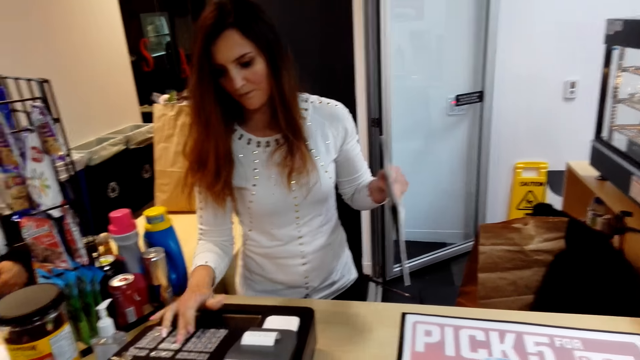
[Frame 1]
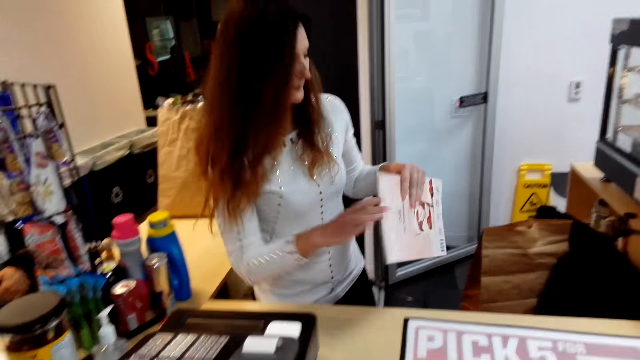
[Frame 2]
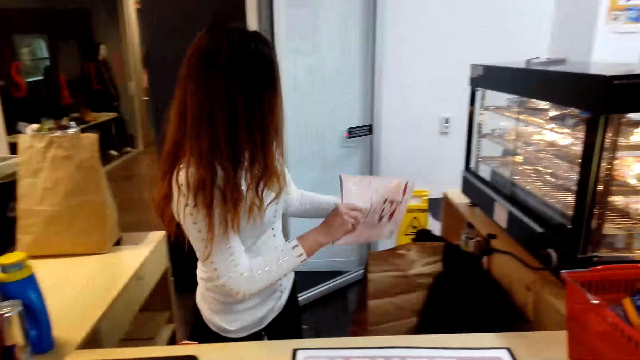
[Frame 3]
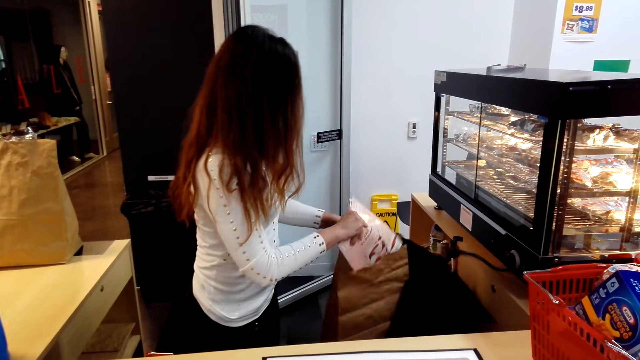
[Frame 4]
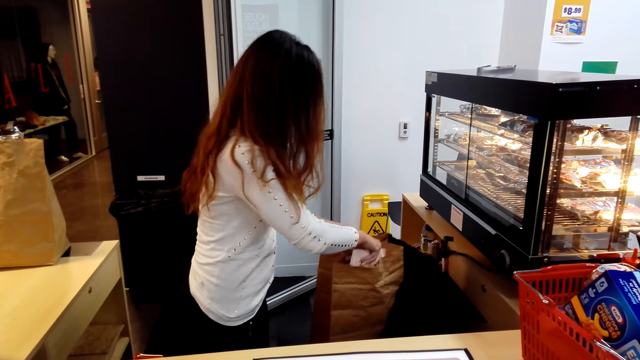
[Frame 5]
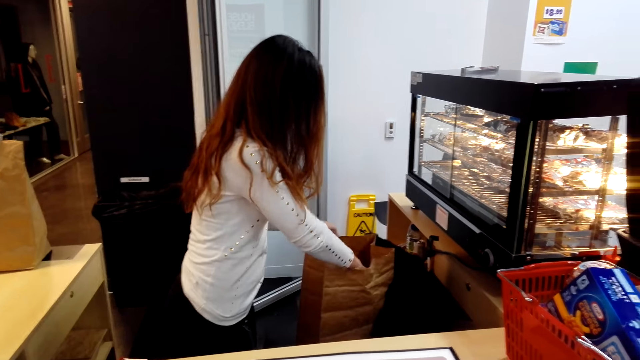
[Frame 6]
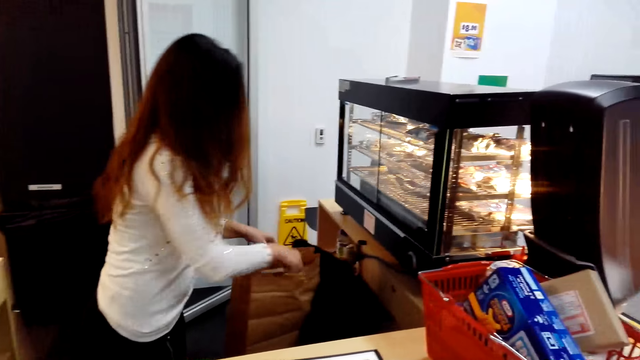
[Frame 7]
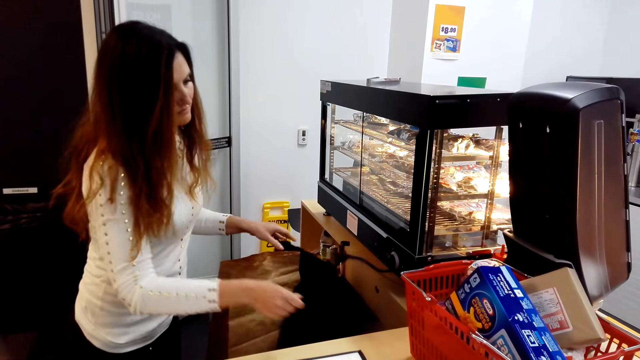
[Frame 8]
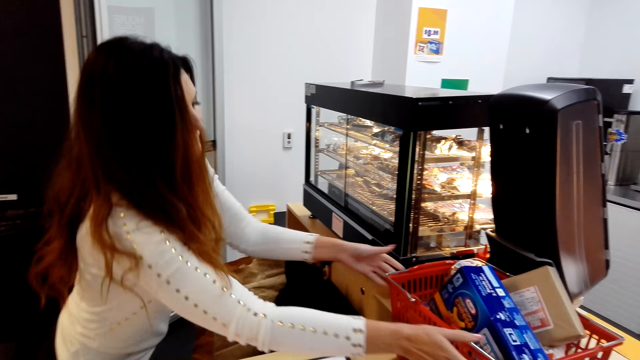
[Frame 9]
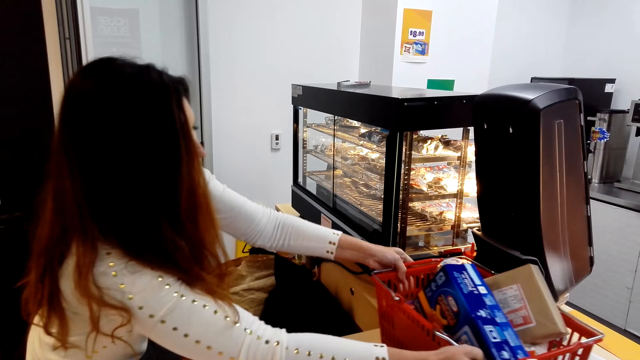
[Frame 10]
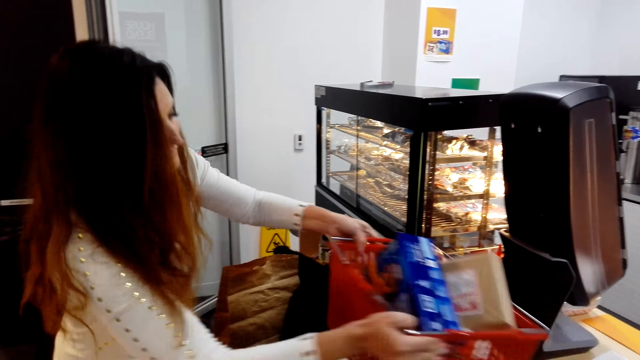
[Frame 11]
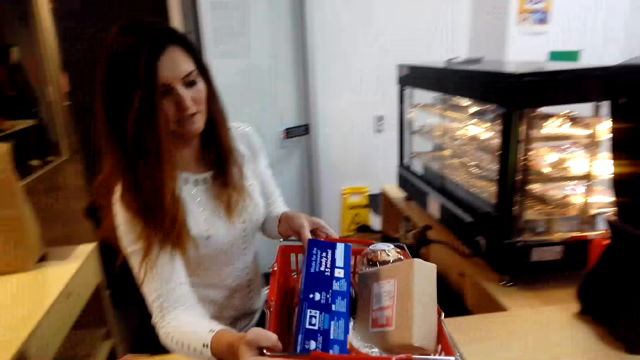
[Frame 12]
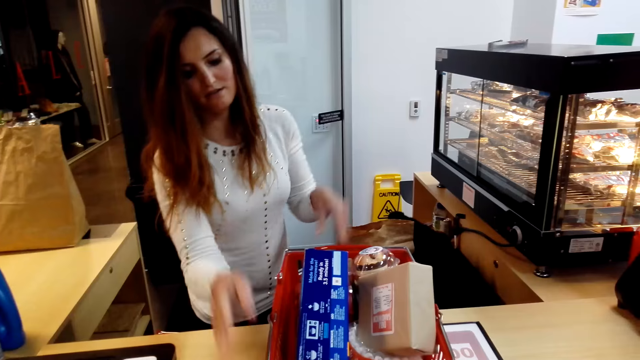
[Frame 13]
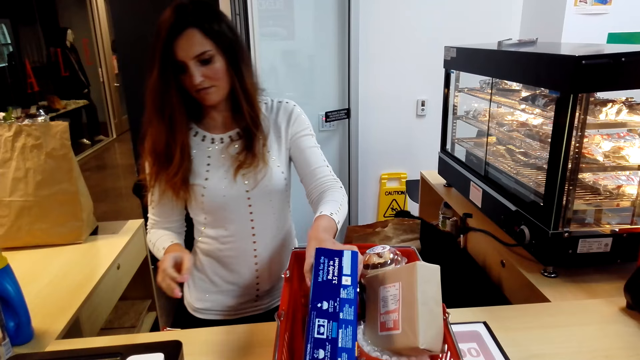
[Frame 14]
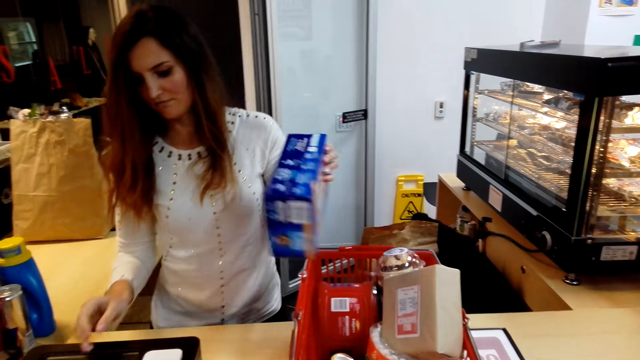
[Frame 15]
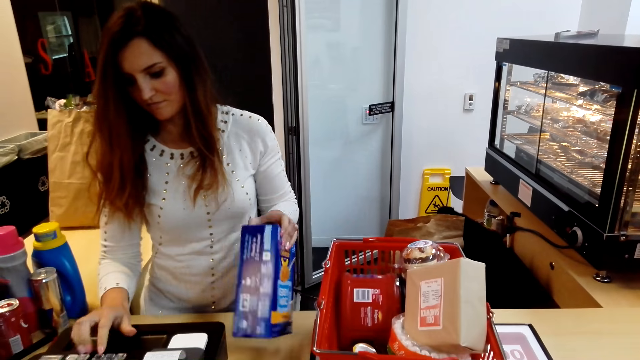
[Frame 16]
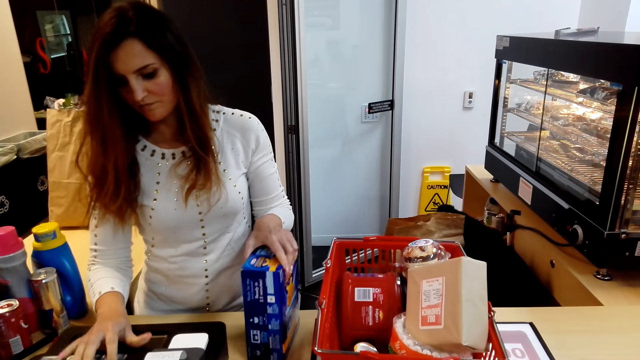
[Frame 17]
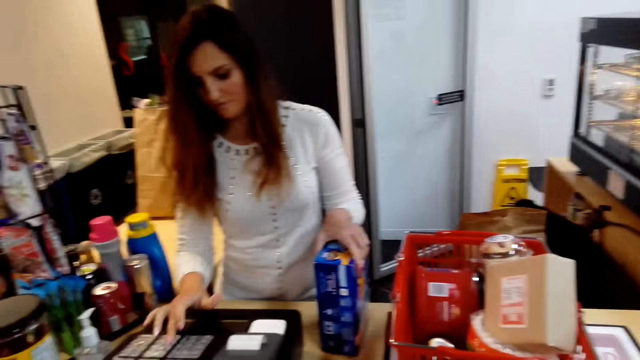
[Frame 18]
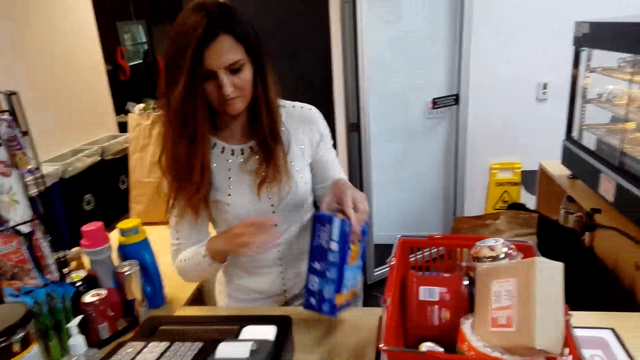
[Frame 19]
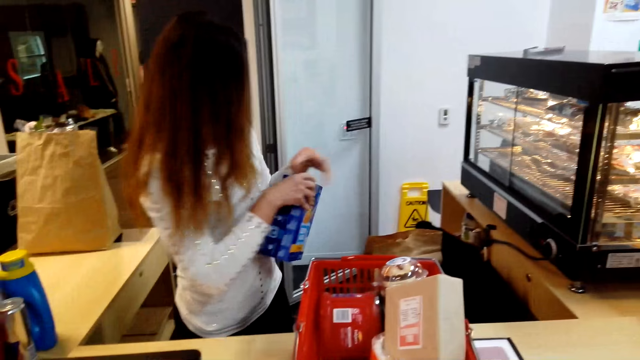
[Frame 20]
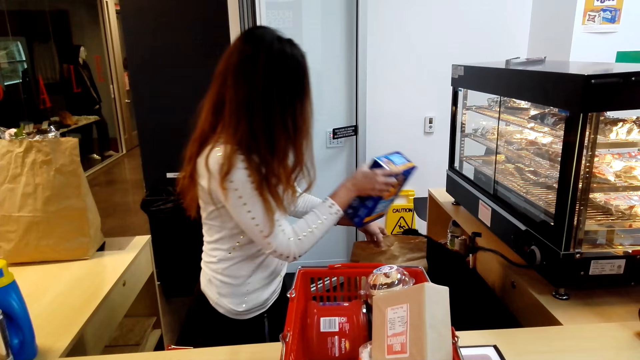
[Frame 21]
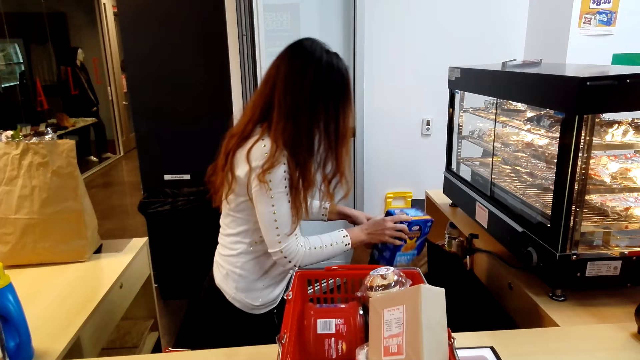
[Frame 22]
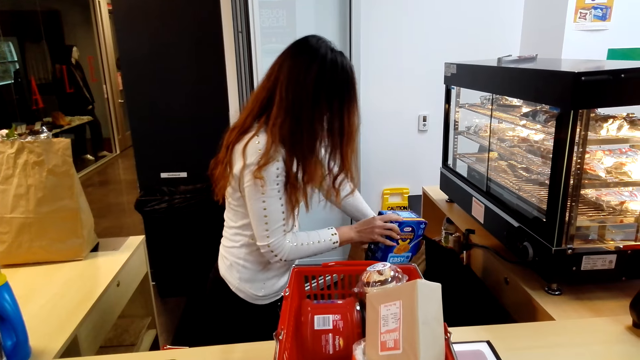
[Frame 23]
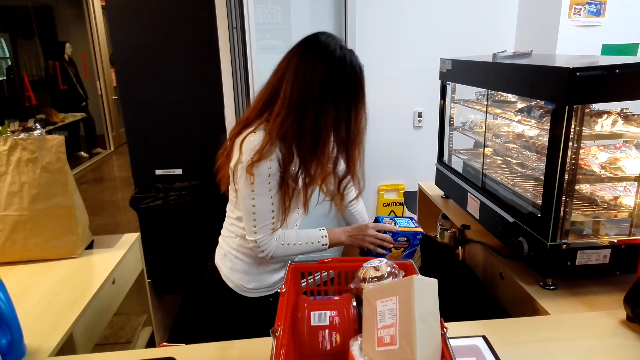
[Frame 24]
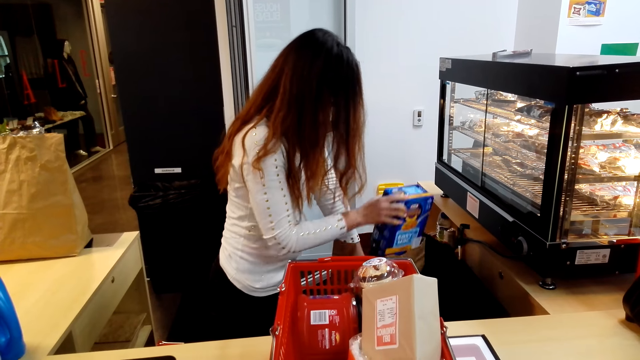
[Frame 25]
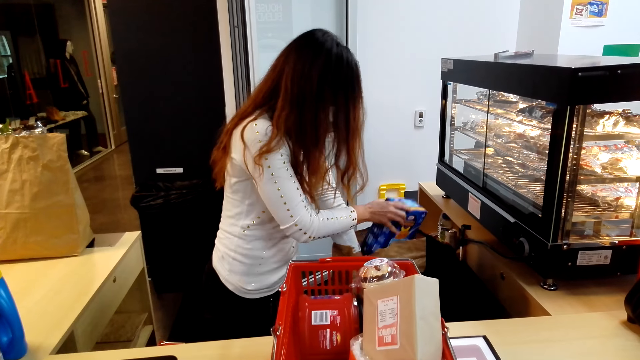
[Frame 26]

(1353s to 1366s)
The cashier packs the magazine inside the paper bag. The cashier moves the shopping basket, picks the shopping basket and puts the shopping basket on the counter. The cashier presses the cash register and holds cereal. The cashier picks something from the shopping basket and keys in its price in the machine. The cashier packs the cereal inside the paper bag.

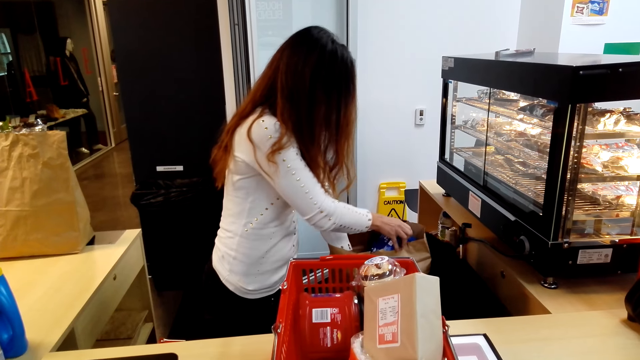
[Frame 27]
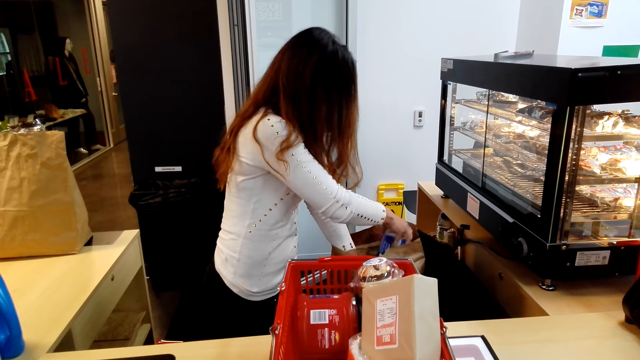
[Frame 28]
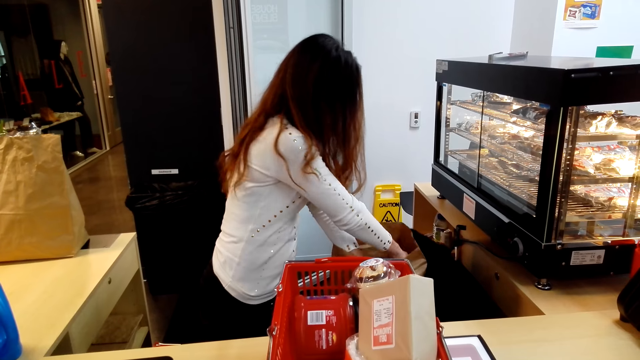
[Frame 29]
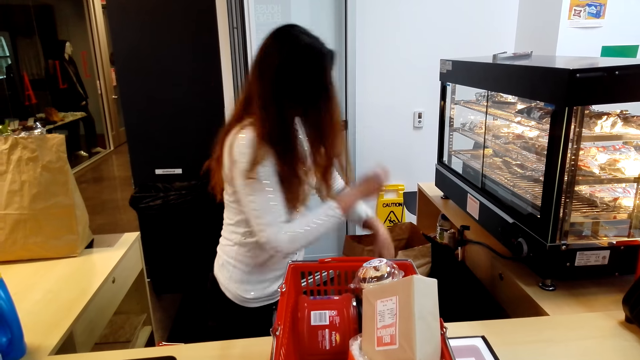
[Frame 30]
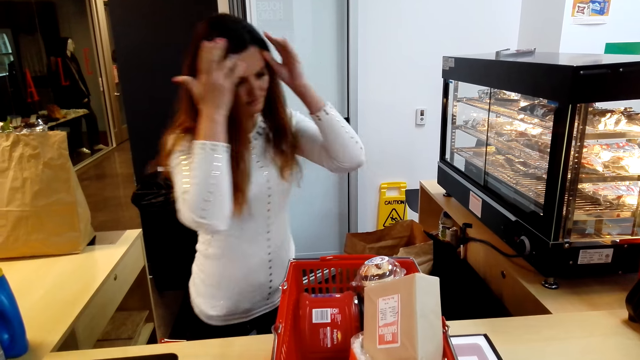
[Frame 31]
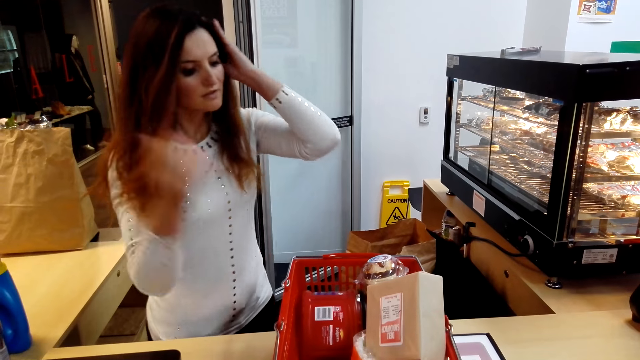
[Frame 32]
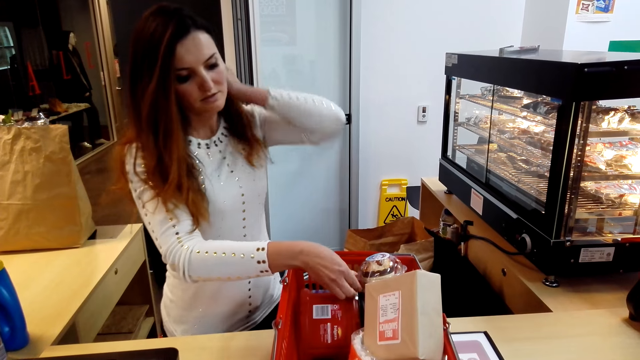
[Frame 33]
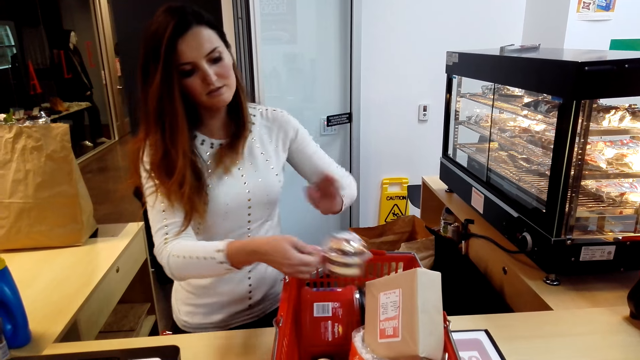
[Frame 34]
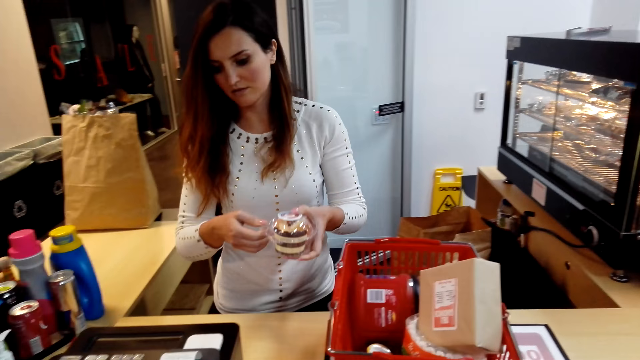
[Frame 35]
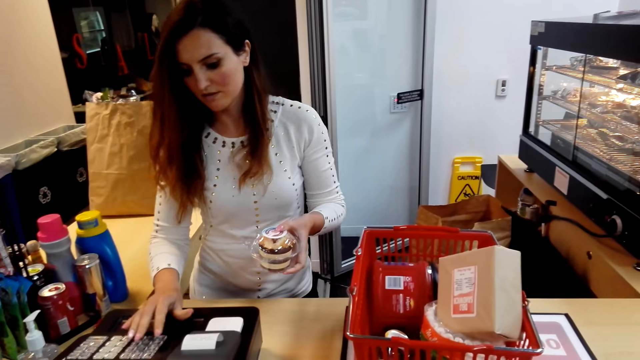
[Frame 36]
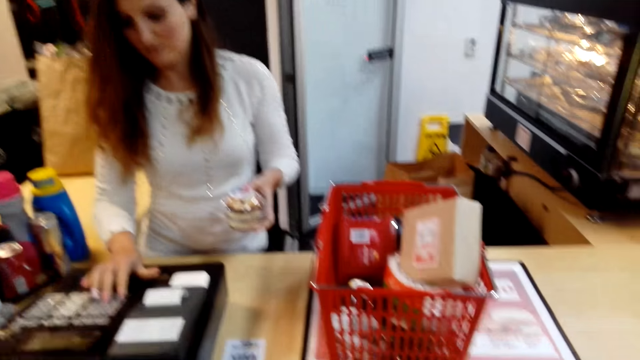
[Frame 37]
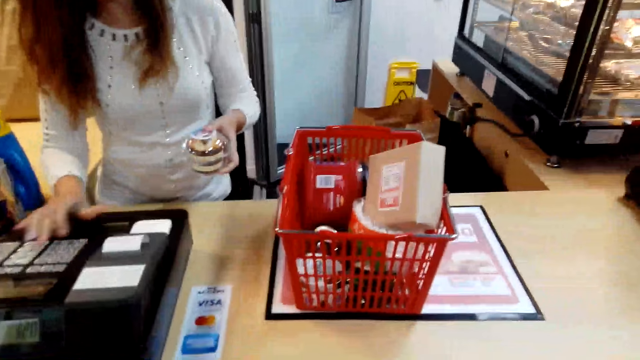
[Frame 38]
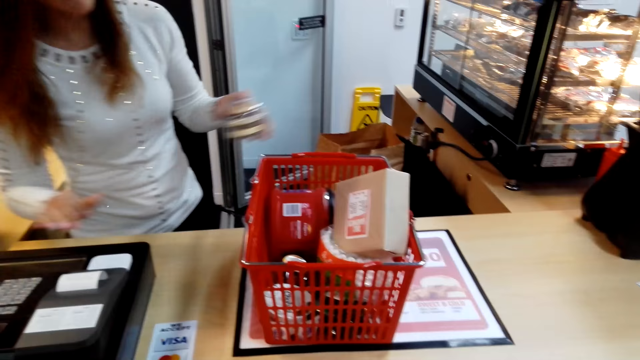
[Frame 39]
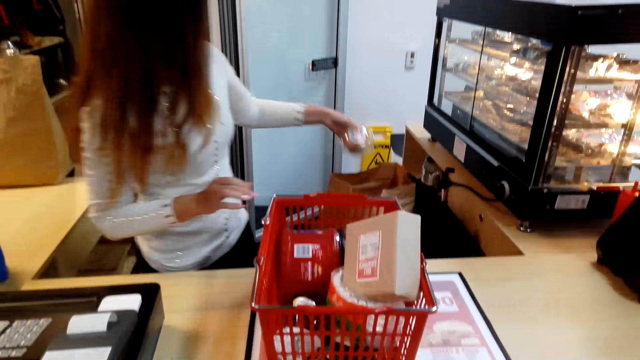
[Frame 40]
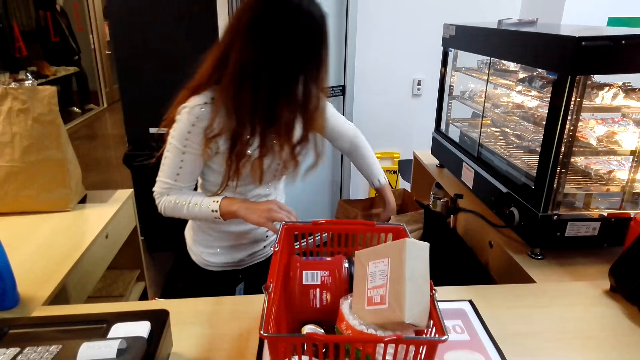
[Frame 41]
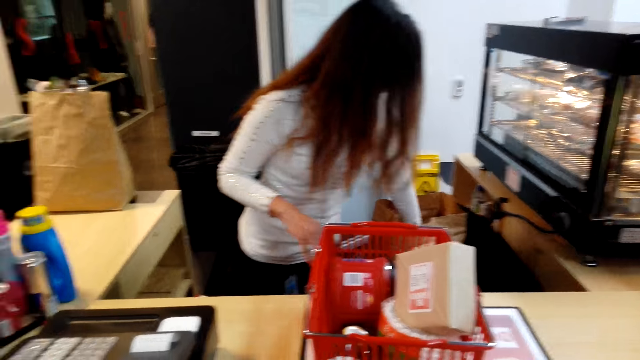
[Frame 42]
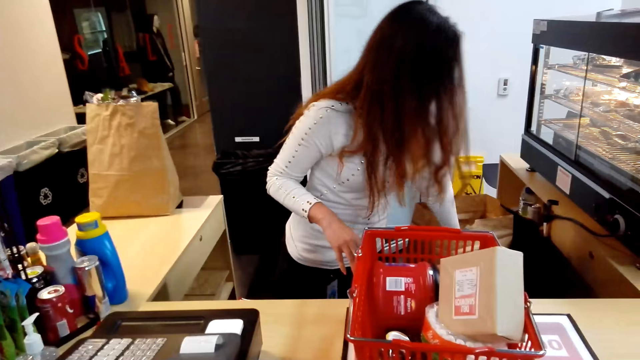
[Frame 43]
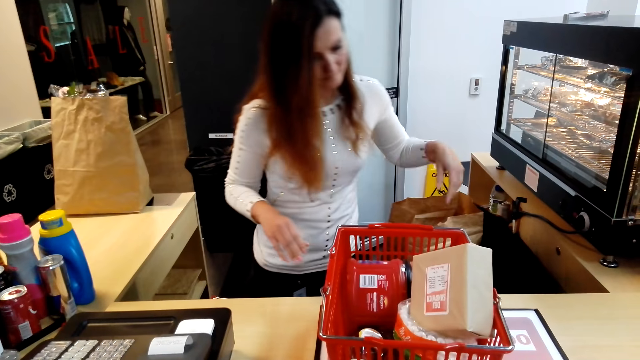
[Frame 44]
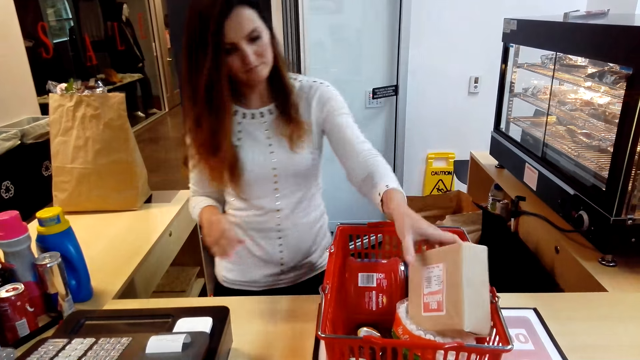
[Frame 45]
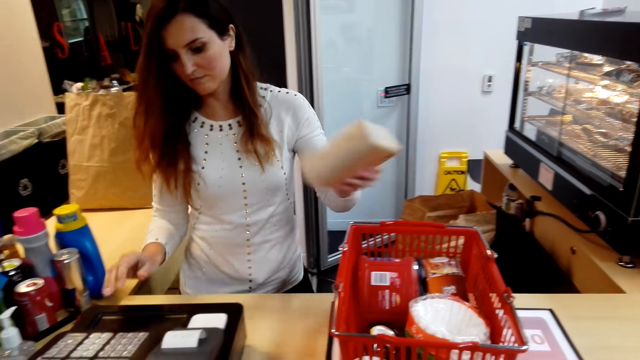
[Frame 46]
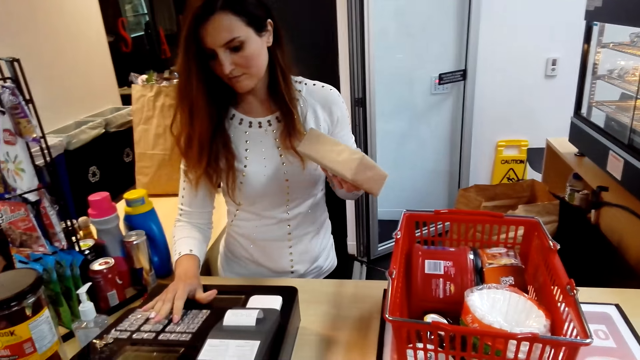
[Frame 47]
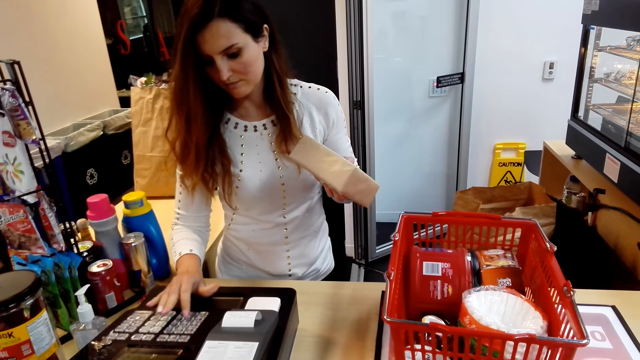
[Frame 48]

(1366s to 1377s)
The girl straightens her hair back. The girl picks something from the basket, enters figures in the cashier machine and puts the object in the carrier bag. The girl picks a box from the basket and enters figures in the cashier machine.
